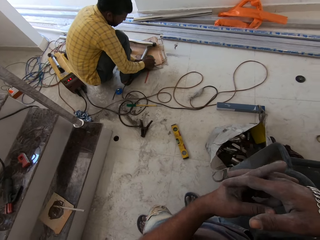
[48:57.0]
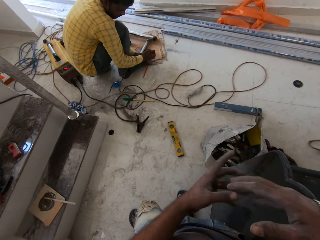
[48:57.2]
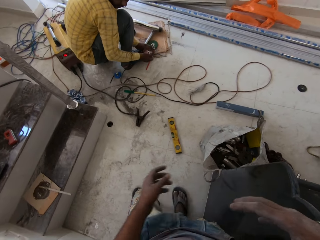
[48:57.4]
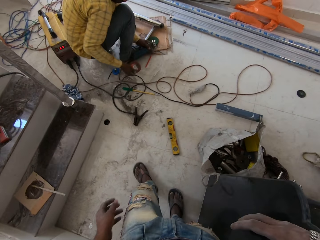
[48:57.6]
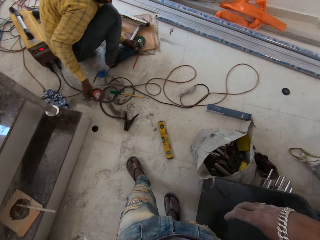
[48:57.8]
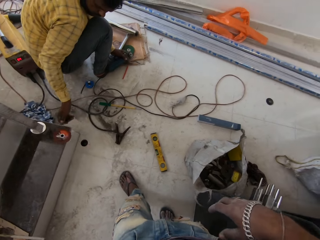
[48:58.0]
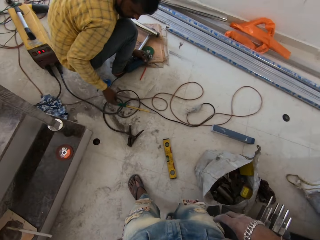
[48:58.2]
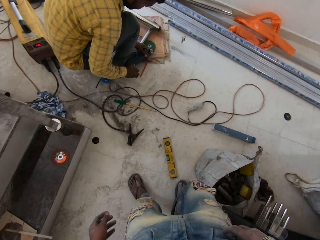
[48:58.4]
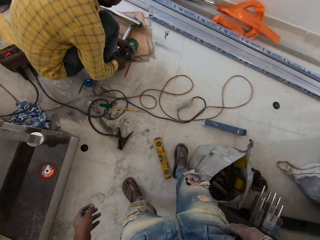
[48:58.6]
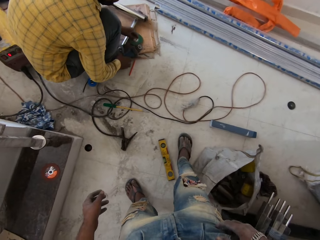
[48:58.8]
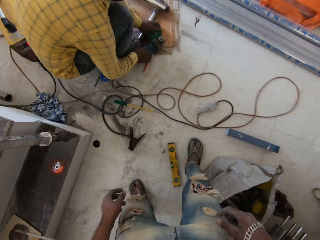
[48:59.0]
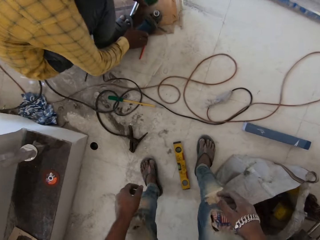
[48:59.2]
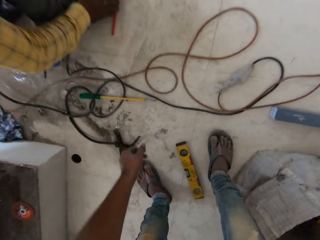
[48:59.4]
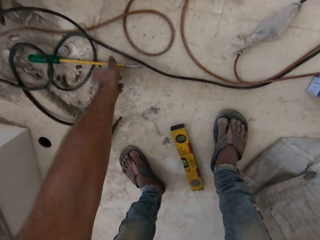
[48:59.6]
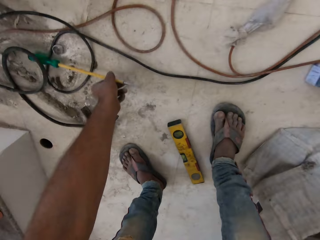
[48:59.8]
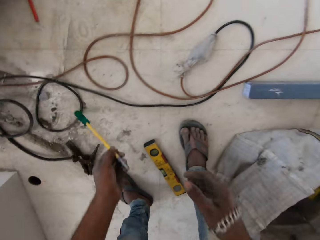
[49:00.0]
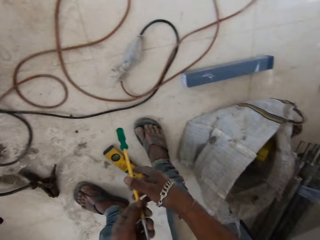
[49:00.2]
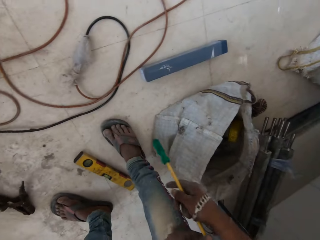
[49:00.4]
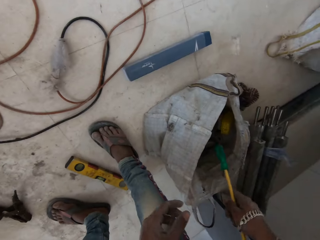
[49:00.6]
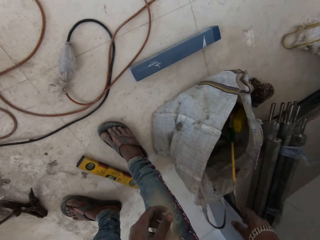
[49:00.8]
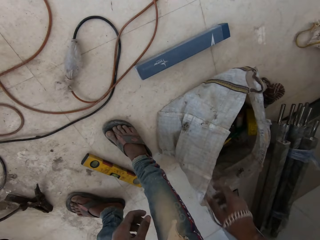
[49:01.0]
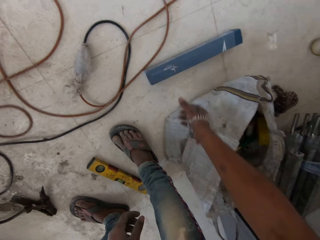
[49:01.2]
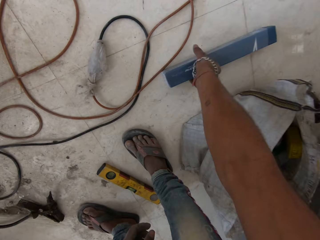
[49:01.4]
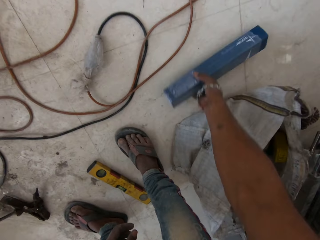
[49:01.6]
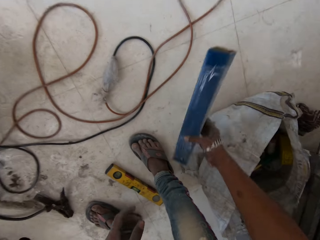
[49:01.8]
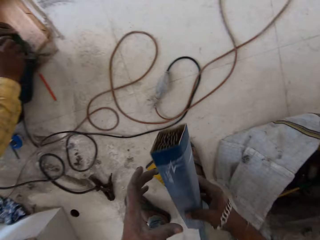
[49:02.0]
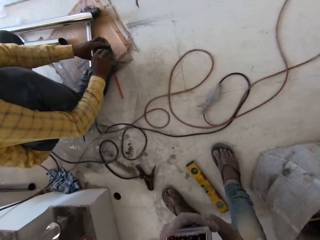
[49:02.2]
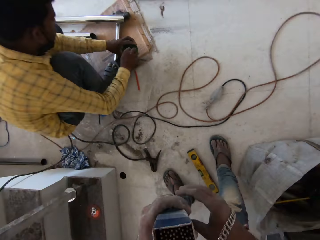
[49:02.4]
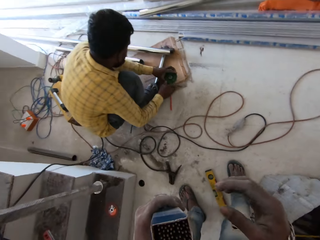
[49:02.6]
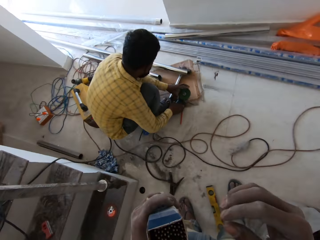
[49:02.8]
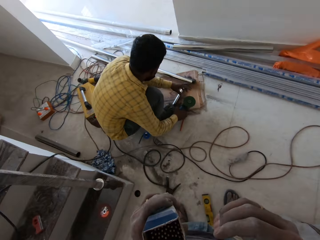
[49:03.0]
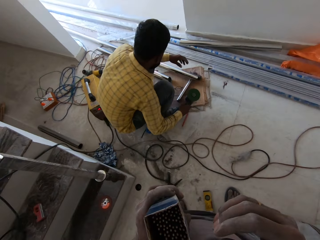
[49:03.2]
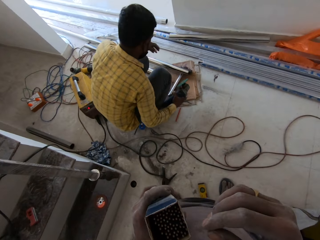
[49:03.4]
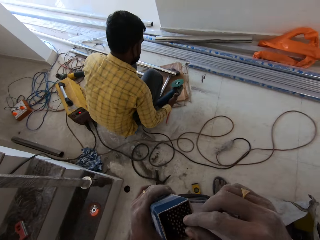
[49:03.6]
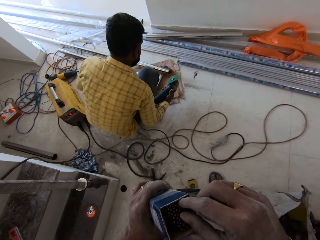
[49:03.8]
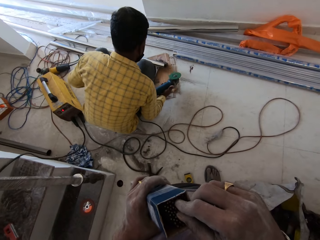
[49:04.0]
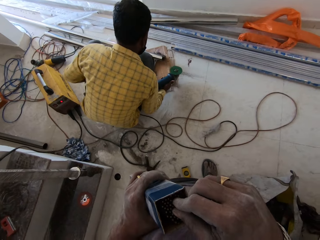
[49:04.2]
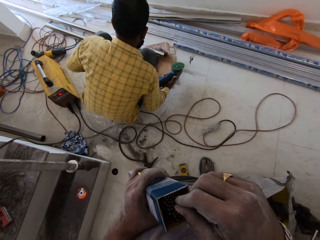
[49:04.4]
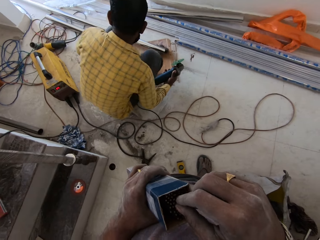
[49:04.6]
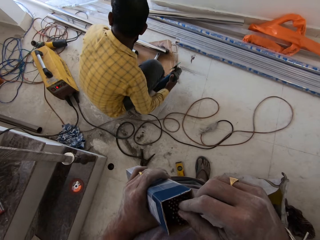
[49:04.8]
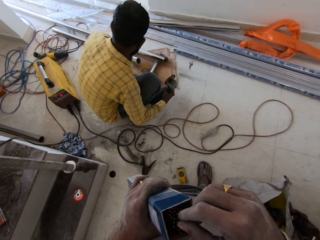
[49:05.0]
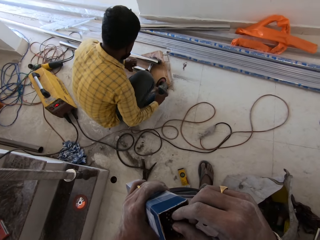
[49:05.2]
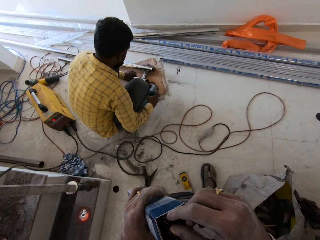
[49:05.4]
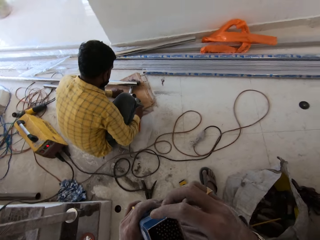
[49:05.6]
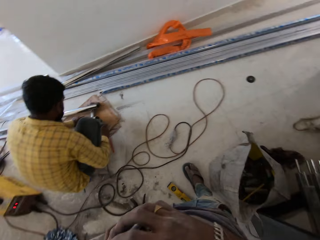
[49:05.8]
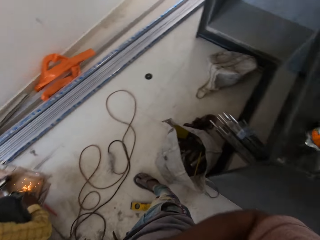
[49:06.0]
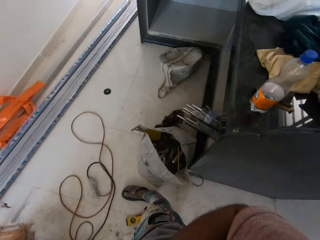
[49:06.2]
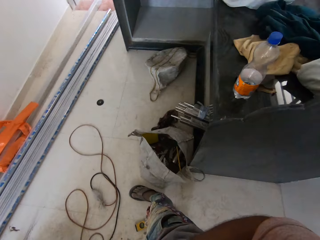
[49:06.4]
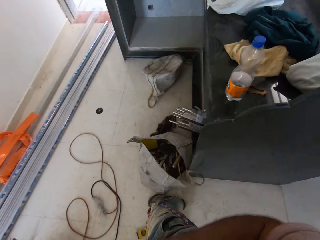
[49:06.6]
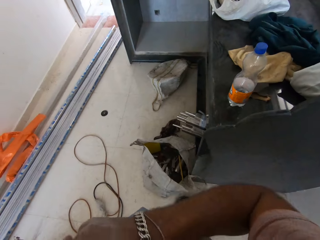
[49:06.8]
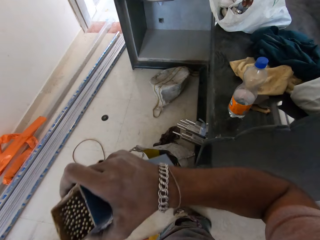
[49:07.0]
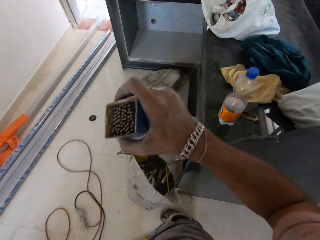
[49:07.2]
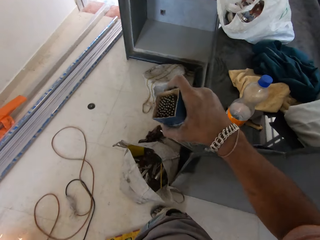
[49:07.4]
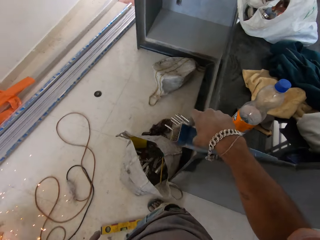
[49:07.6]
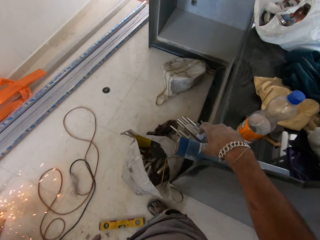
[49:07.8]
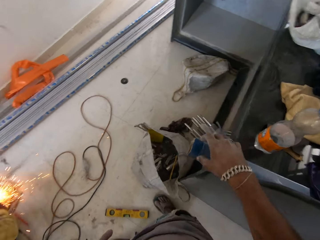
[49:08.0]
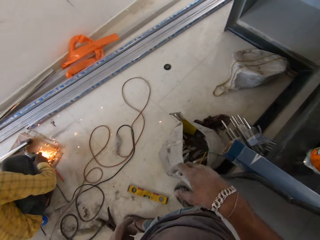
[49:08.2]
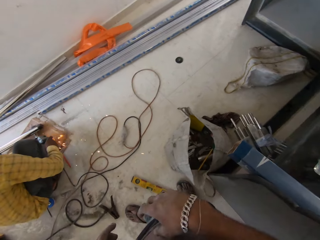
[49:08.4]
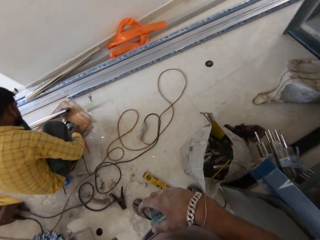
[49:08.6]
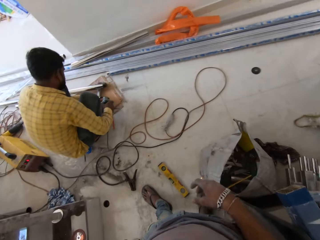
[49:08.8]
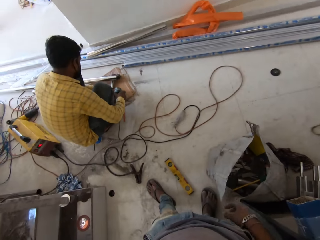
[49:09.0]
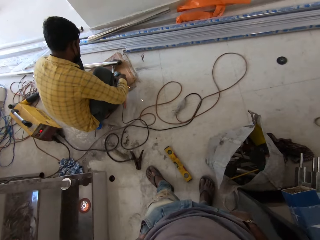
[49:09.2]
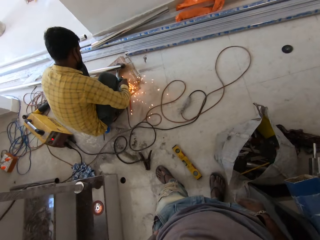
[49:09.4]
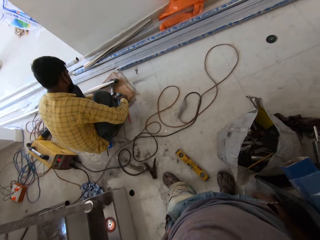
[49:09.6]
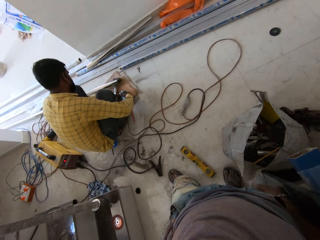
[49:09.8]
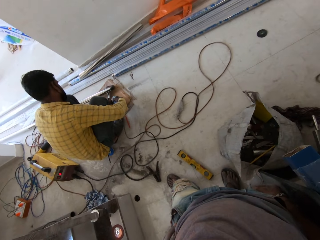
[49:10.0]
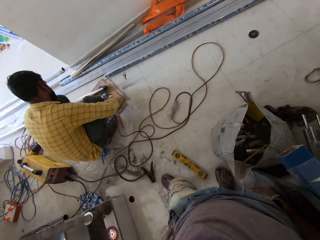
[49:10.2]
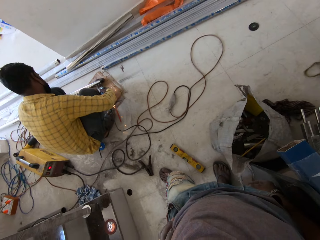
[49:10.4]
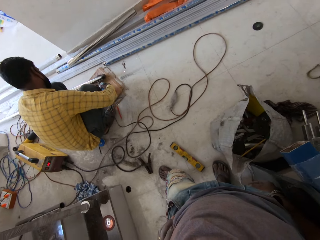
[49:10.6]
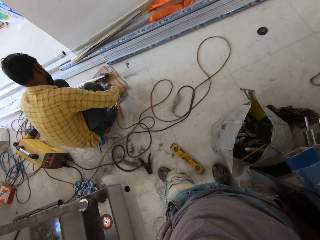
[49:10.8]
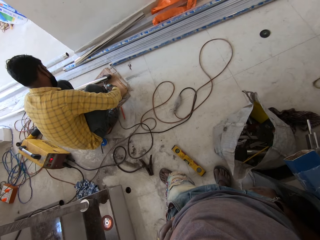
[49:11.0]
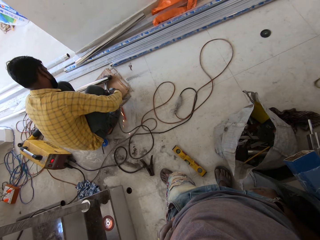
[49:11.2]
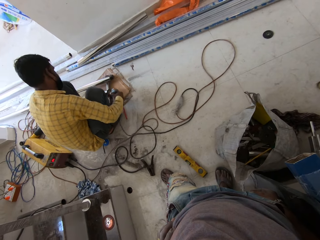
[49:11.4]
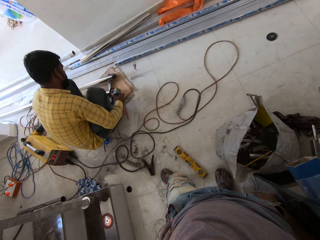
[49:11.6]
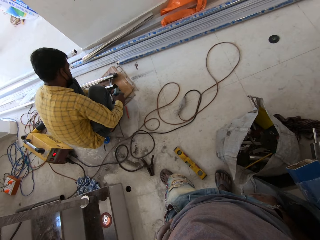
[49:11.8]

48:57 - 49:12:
The man drops the cutting disc on the staircase with his right hand. The camera wearer walks around. The man holds the grinder with his right hand and picks the cutting disc from the paper on the floor with his left hand. The camera wearer picks a screwdriver from the floor with his left hand. He holds the screwdriver with both hands. He drops the screwdriver in a sack with his right hand. He picks a pack of electrodes from the floor with his right hand. The man holds the grinder with both hands. The camera wearer holds the pack of electrodes with both hands. He holds the pack of electrodes with his left hand. The man holds the grinder with his right hand. The camera wearer touches the electrodes in the pack of electrodes in his left hand with his right hand. The man holds a baluster with his left hand. The camera wearer holds the pack of electrodes with his right hand. He drops the pack of electrodes on the slab with his right hand. The man cuts the aluminium stand in his left hand with the grinder in his right hand.

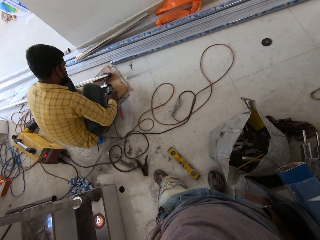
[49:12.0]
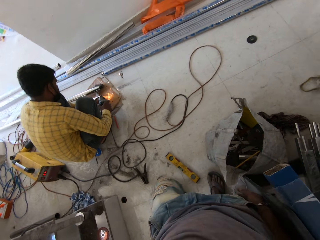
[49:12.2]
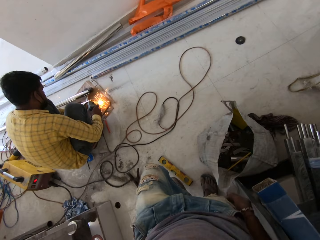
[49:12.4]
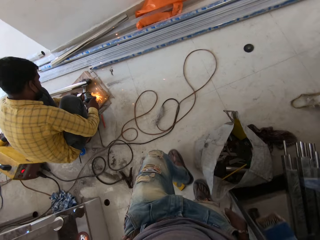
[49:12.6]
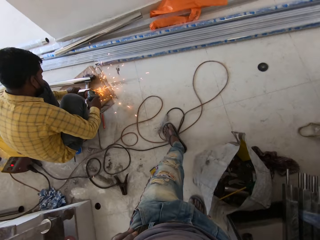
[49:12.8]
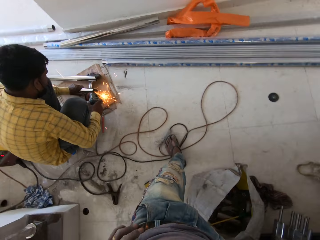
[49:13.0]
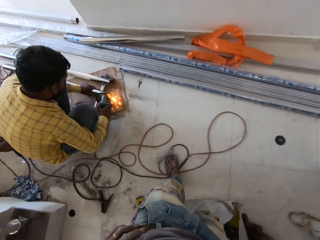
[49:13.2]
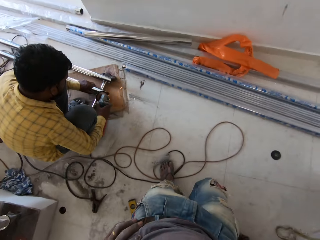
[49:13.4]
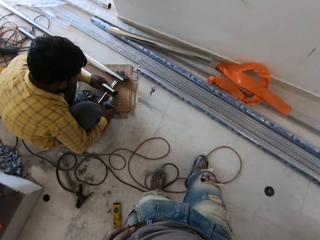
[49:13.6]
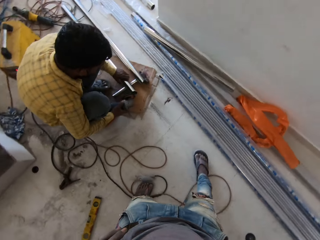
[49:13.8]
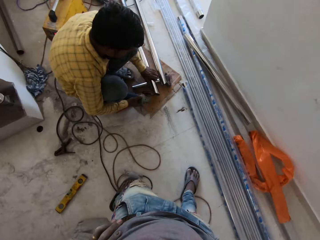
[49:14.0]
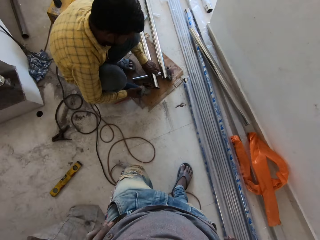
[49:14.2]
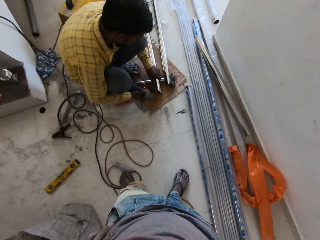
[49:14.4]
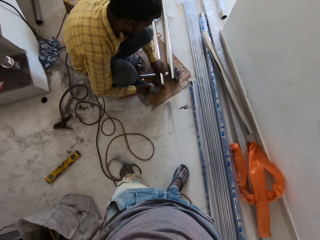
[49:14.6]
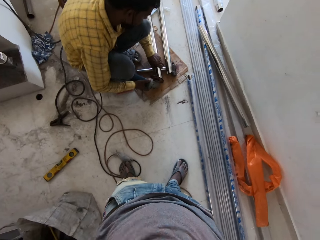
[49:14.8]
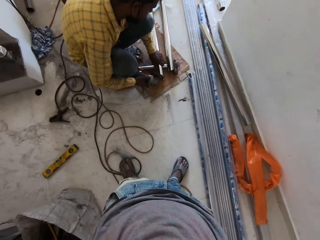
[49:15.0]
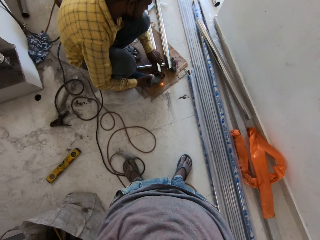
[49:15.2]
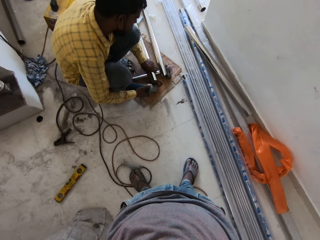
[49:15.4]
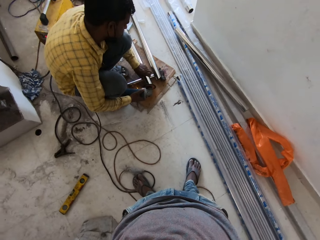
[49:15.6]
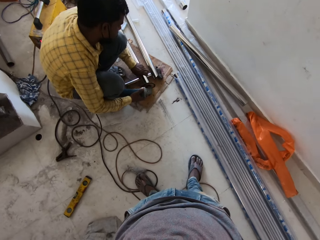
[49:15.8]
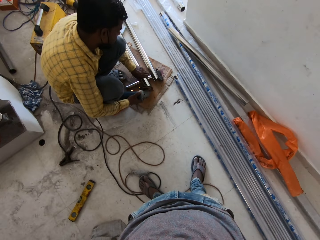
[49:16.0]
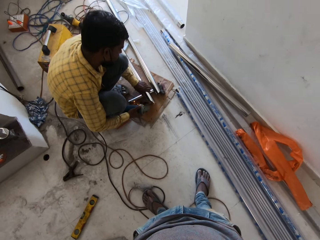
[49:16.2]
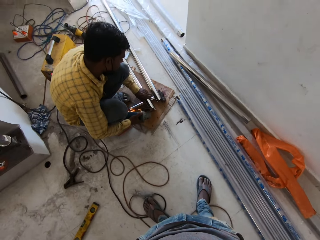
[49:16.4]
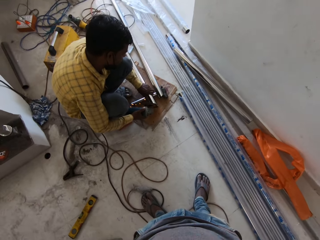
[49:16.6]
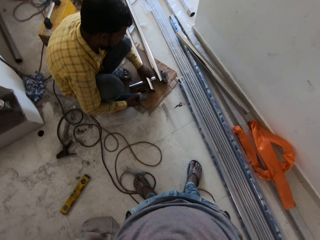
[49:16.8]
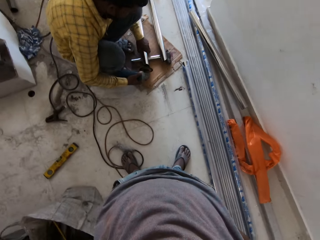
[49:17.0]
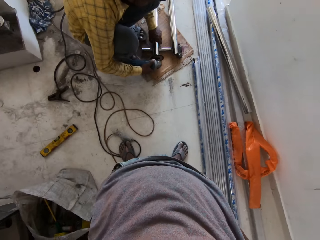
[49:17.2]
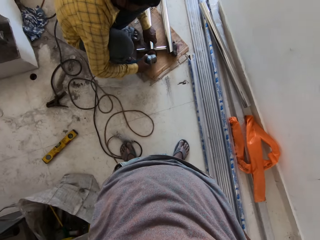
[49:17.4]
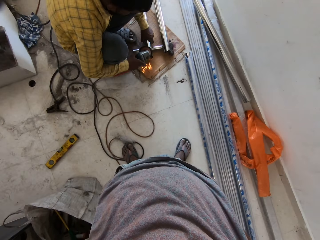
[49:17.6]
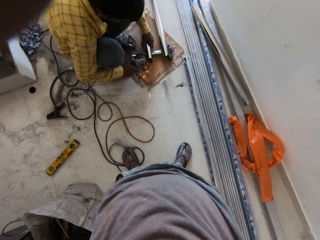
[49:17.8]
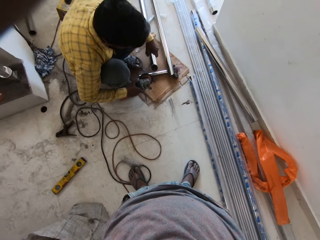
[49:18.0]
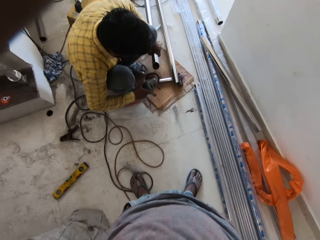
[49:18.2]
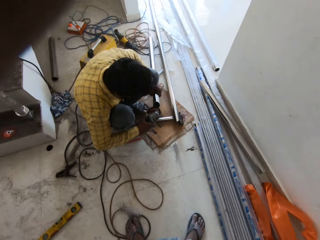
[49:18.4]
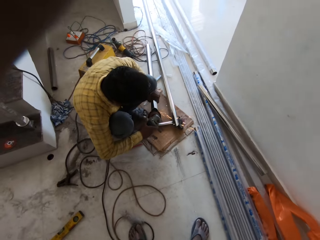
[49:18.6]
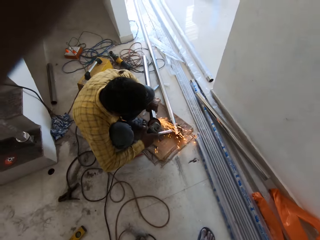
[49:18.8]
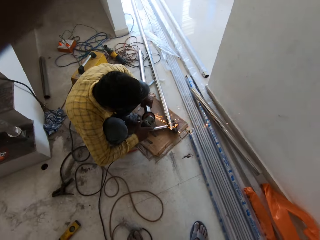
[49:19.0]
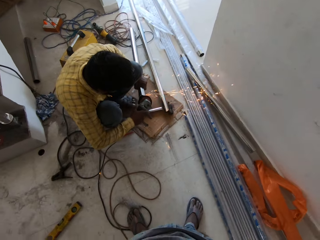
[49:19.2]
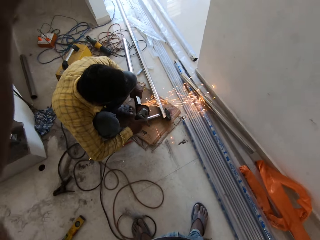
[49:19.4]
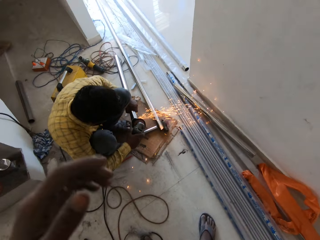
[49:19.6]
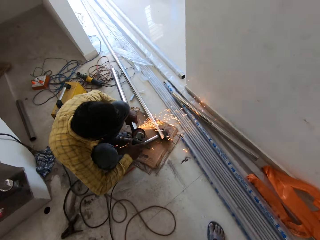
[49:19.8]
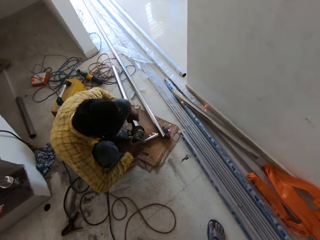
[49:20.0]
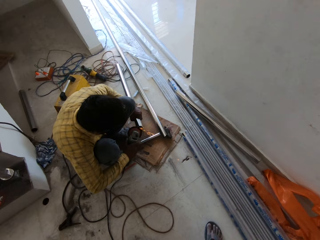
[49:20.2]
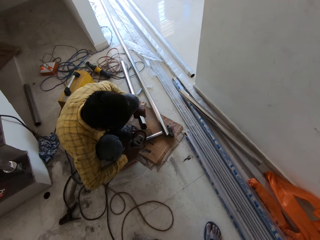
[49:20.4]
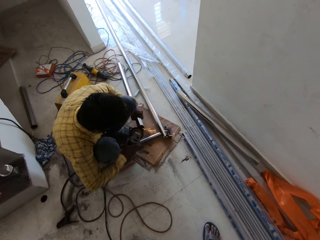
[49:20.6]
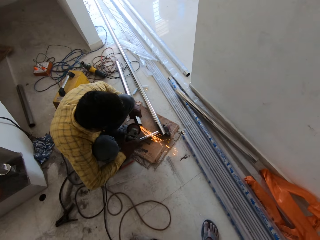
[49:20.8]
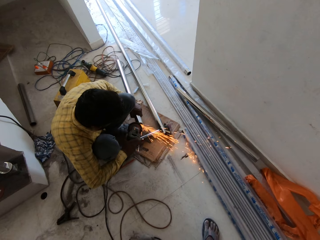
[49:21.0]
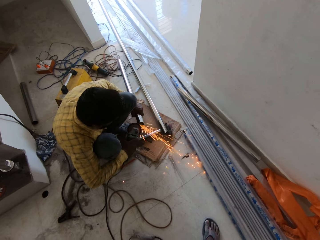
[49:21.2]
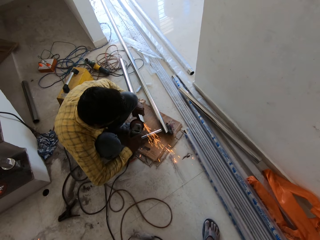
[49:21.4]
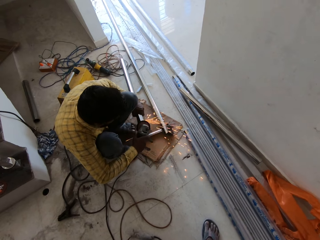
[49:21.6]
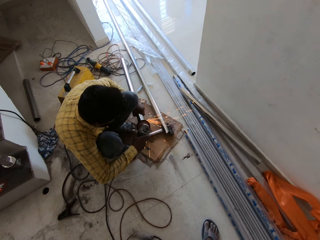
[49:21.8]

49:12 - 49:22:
The camera wearer looks around. He touches a camera on his head with his left hand. The man smoothens the metal.
